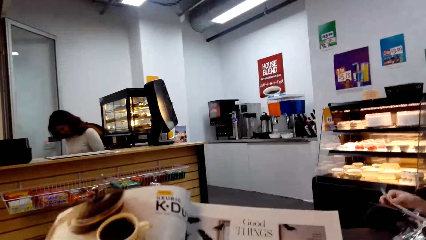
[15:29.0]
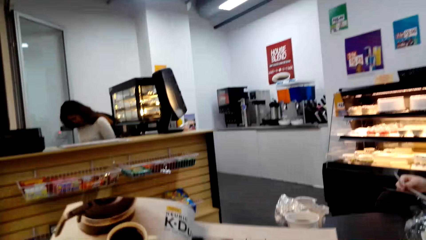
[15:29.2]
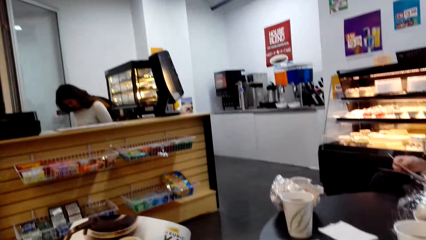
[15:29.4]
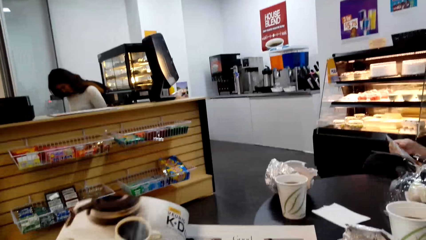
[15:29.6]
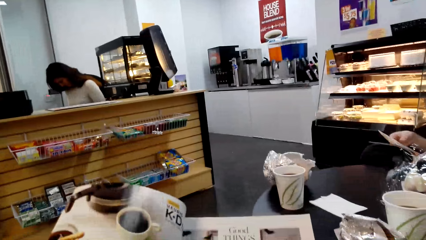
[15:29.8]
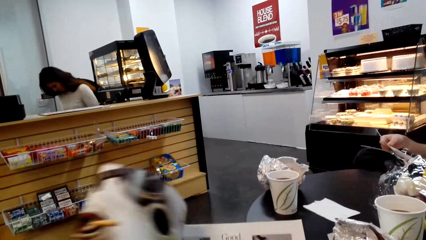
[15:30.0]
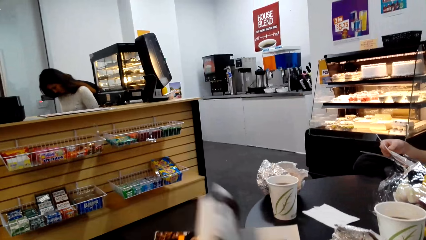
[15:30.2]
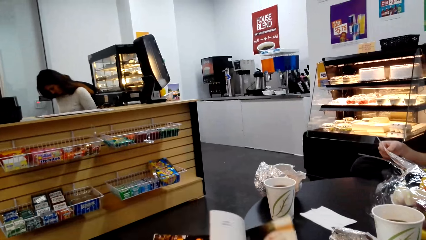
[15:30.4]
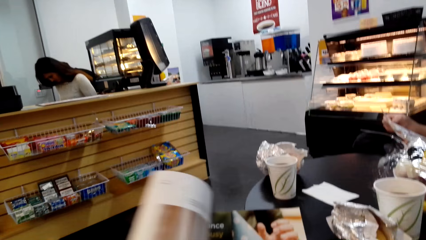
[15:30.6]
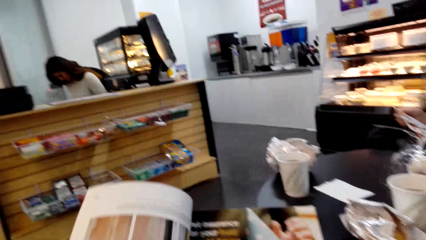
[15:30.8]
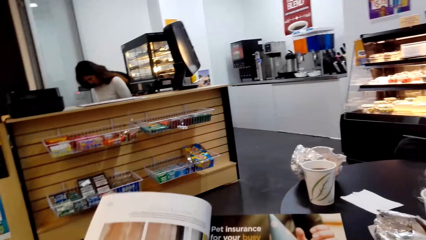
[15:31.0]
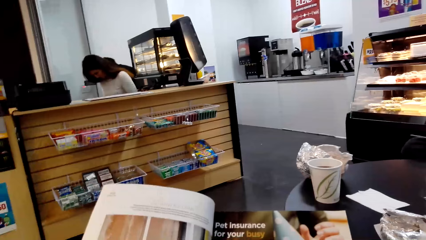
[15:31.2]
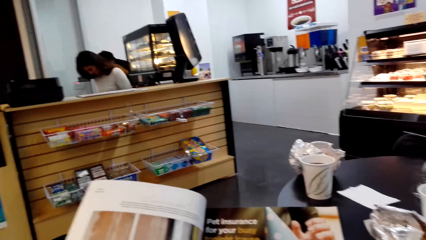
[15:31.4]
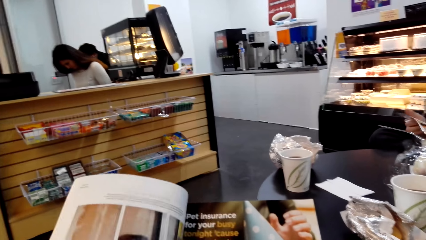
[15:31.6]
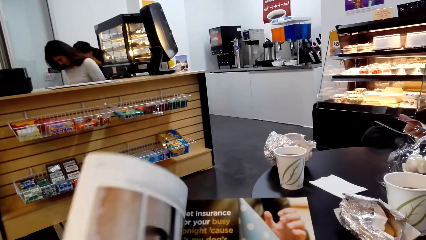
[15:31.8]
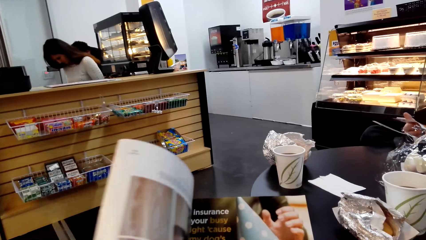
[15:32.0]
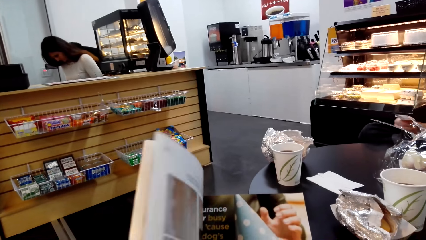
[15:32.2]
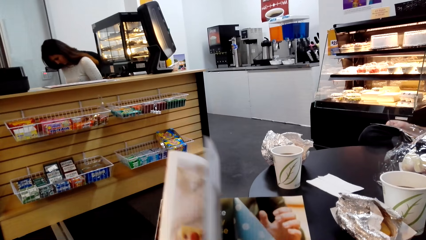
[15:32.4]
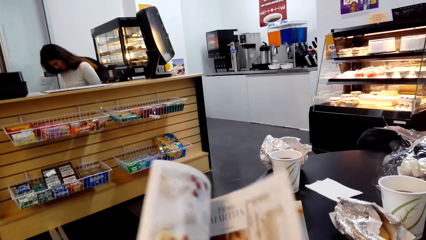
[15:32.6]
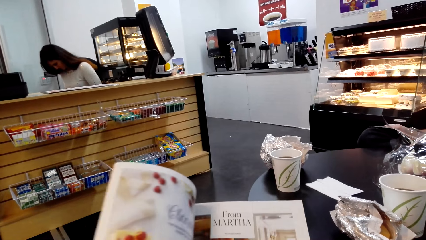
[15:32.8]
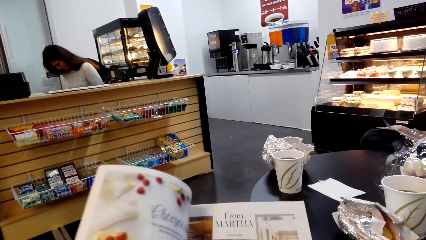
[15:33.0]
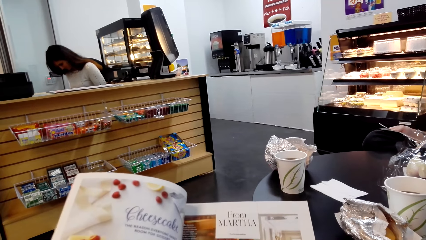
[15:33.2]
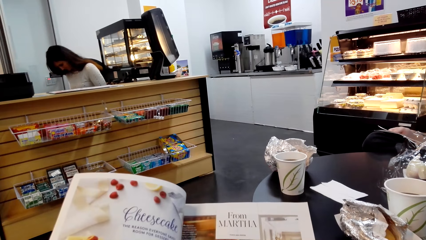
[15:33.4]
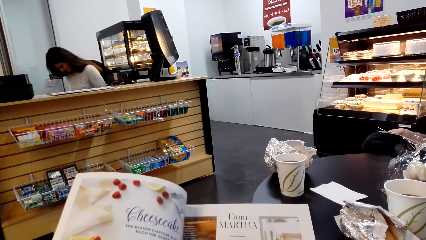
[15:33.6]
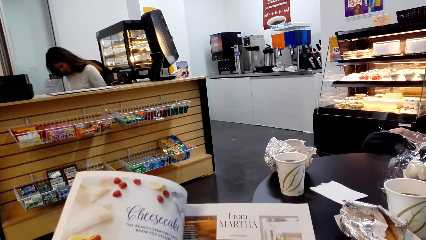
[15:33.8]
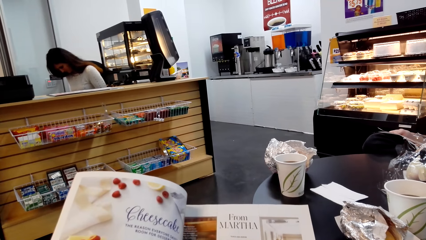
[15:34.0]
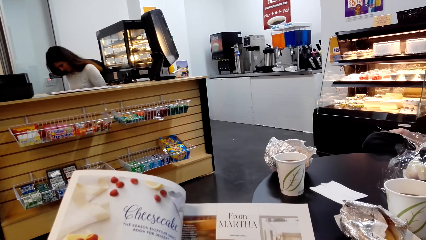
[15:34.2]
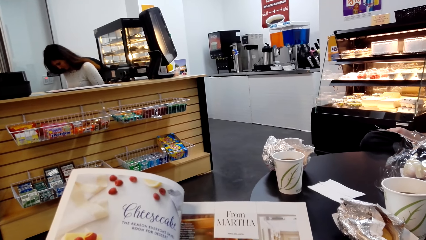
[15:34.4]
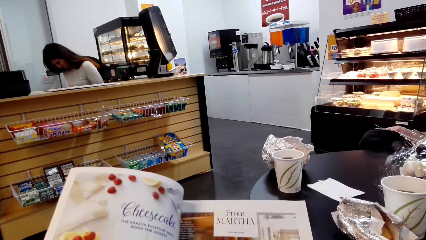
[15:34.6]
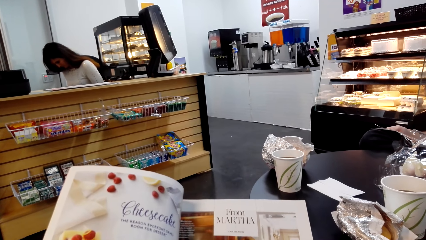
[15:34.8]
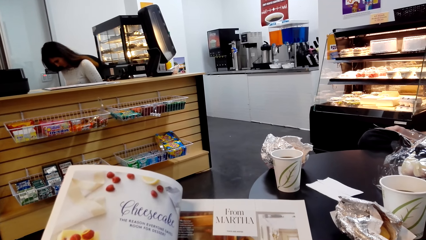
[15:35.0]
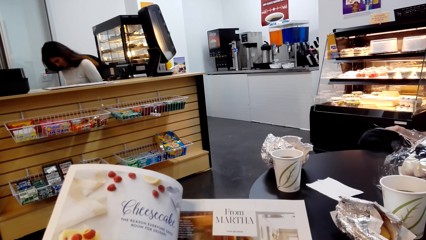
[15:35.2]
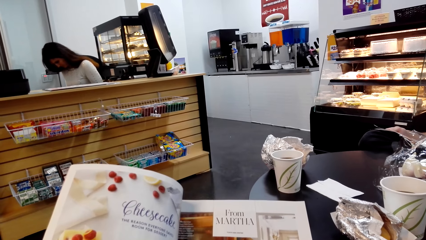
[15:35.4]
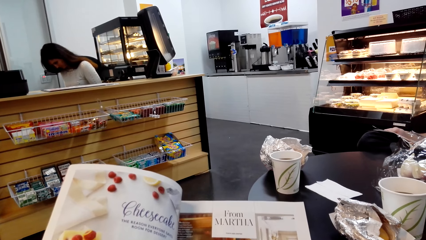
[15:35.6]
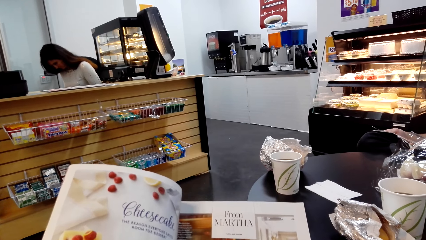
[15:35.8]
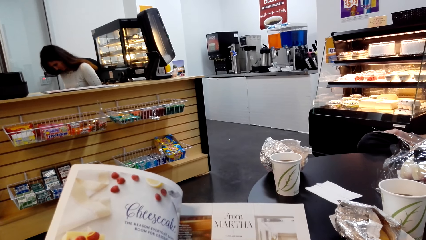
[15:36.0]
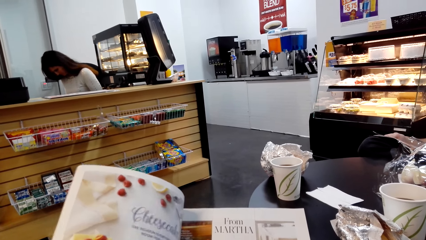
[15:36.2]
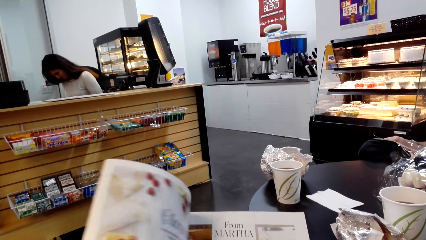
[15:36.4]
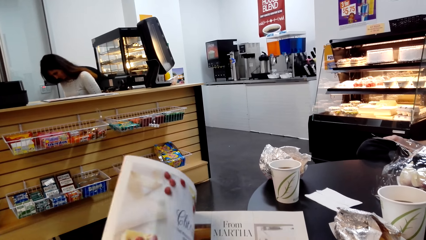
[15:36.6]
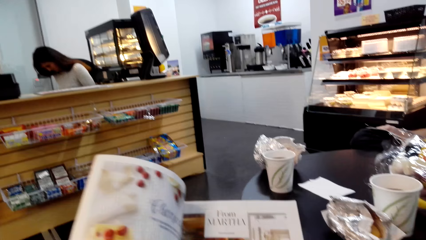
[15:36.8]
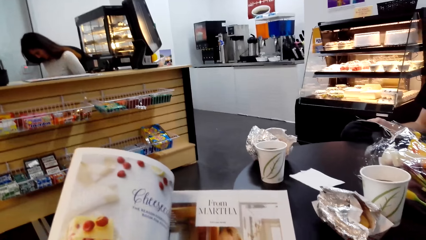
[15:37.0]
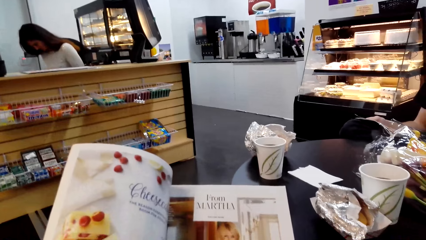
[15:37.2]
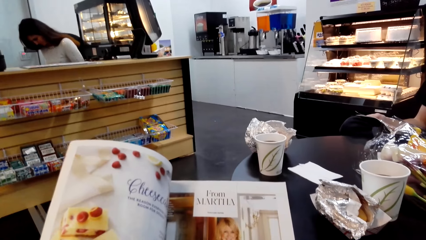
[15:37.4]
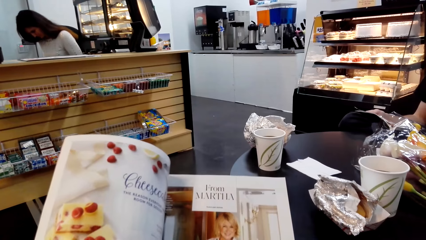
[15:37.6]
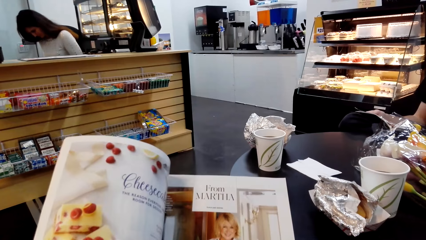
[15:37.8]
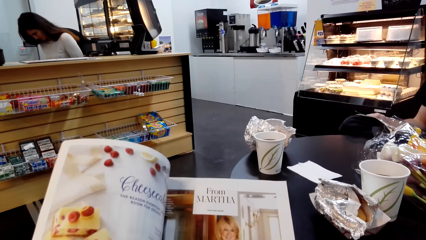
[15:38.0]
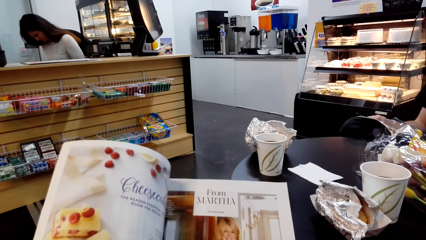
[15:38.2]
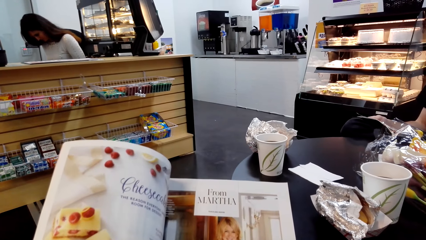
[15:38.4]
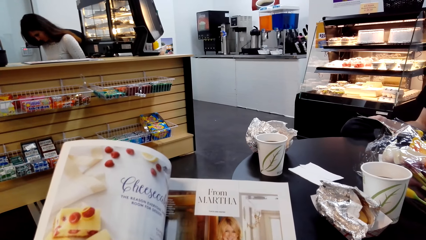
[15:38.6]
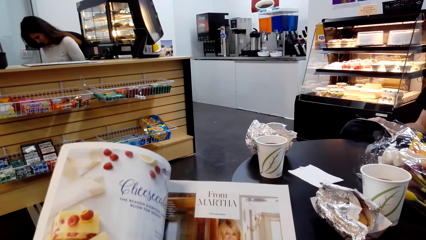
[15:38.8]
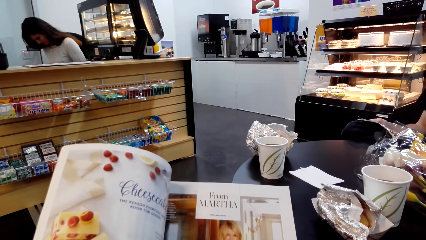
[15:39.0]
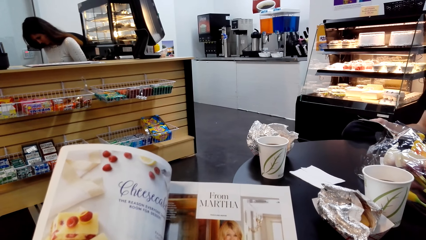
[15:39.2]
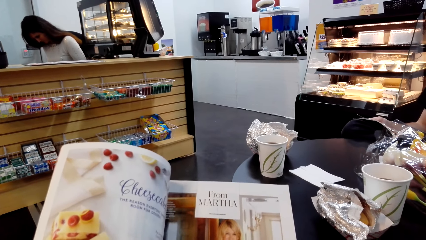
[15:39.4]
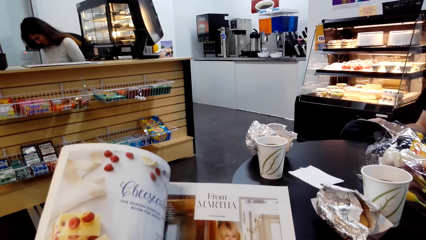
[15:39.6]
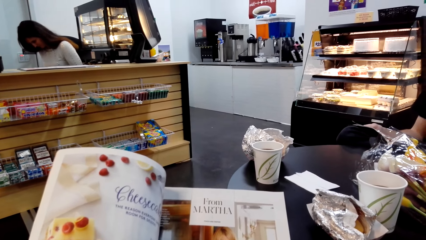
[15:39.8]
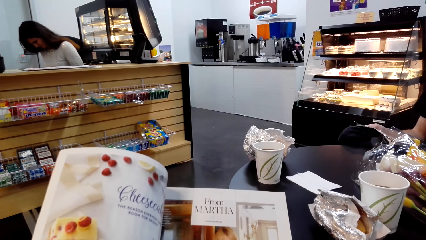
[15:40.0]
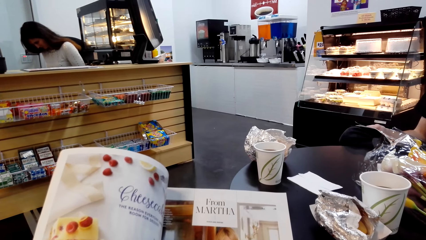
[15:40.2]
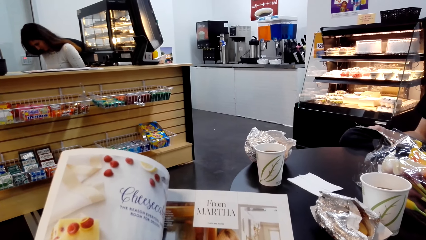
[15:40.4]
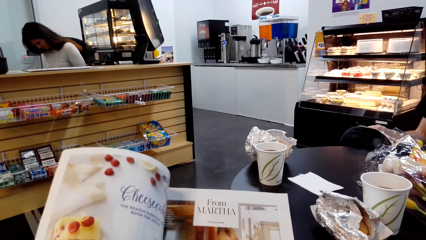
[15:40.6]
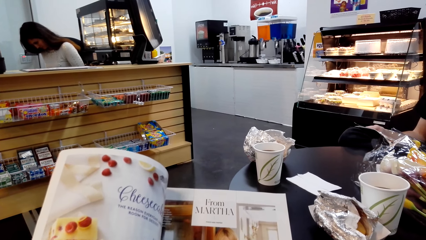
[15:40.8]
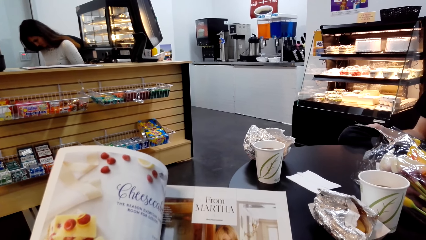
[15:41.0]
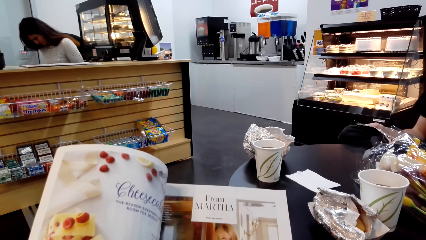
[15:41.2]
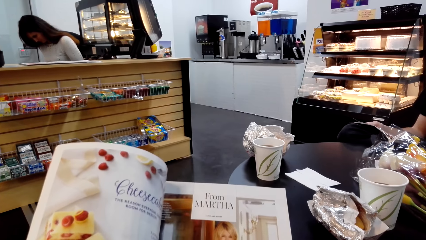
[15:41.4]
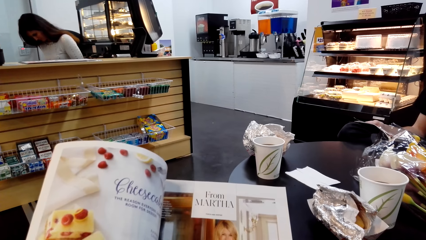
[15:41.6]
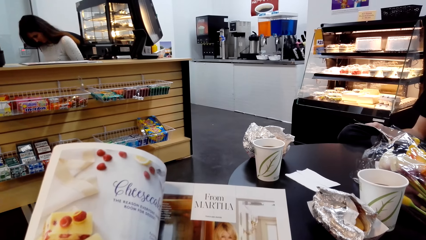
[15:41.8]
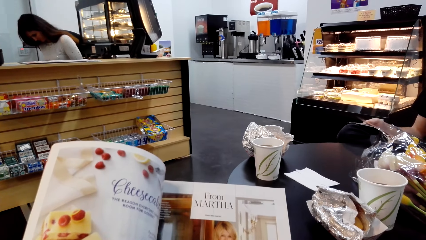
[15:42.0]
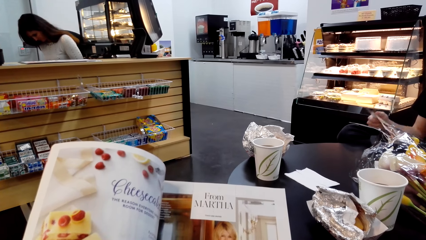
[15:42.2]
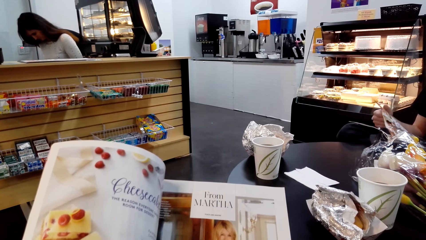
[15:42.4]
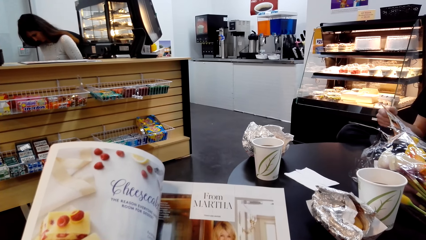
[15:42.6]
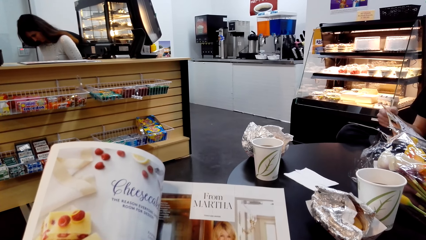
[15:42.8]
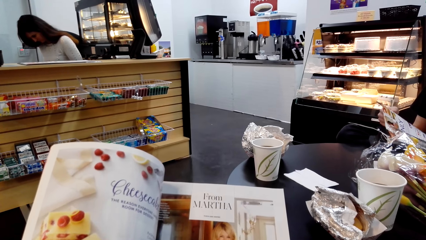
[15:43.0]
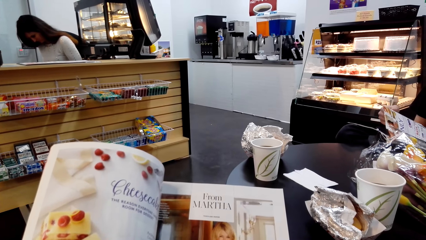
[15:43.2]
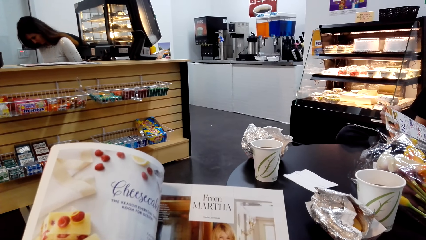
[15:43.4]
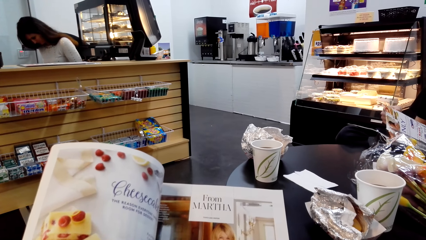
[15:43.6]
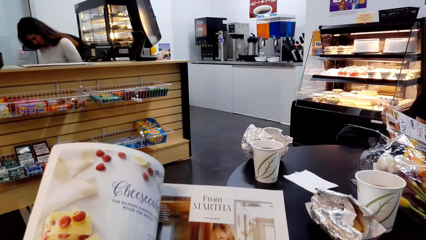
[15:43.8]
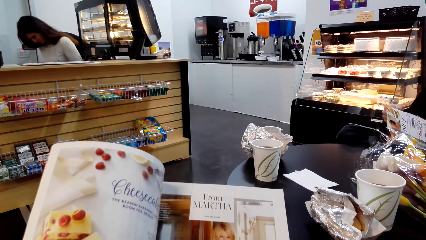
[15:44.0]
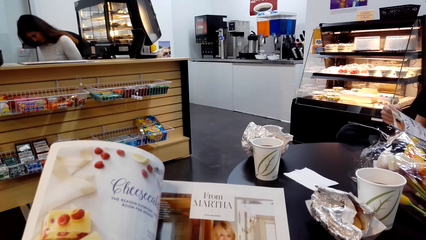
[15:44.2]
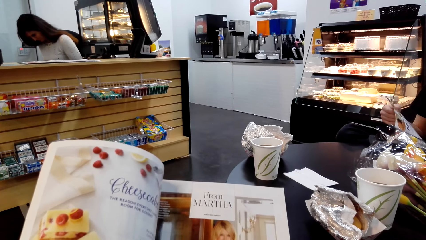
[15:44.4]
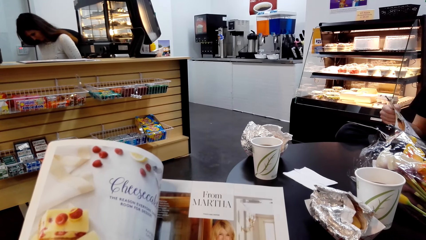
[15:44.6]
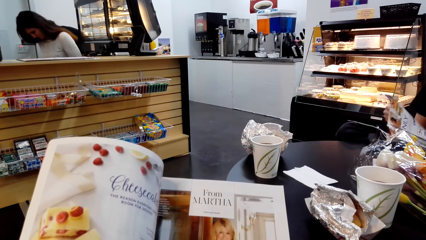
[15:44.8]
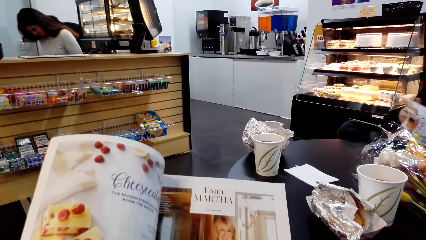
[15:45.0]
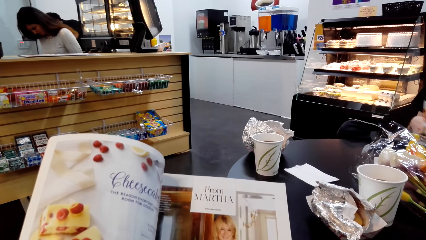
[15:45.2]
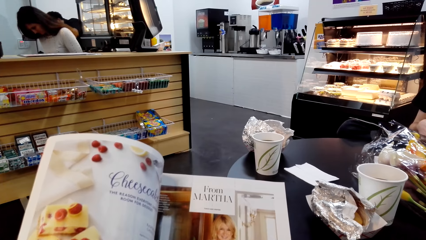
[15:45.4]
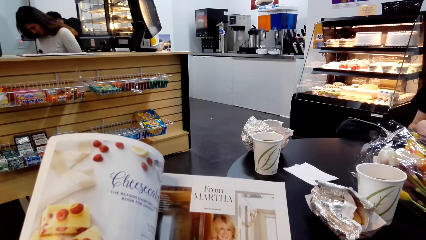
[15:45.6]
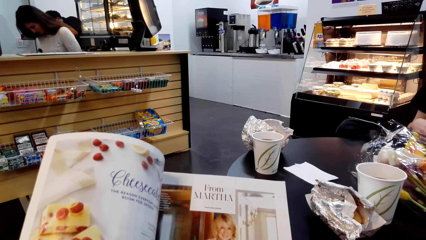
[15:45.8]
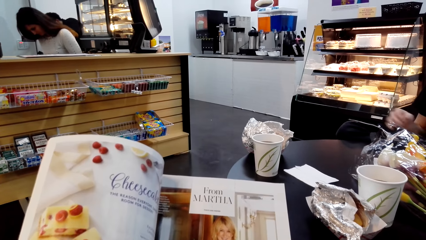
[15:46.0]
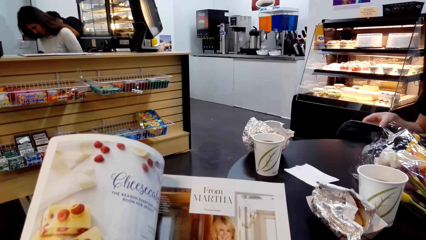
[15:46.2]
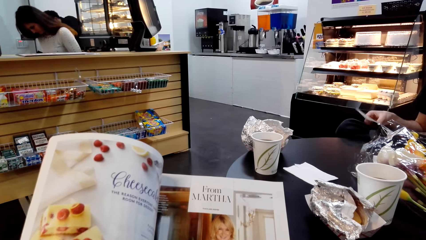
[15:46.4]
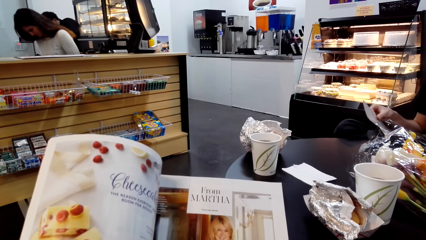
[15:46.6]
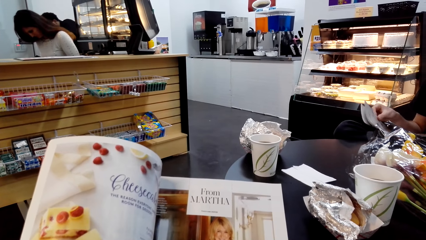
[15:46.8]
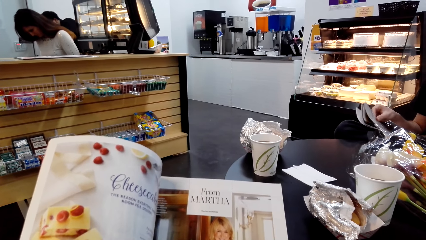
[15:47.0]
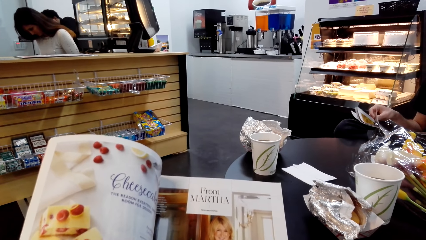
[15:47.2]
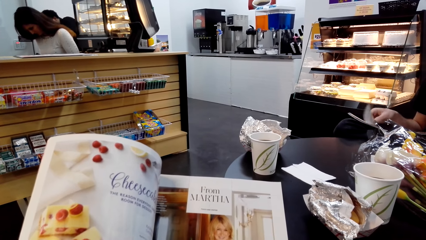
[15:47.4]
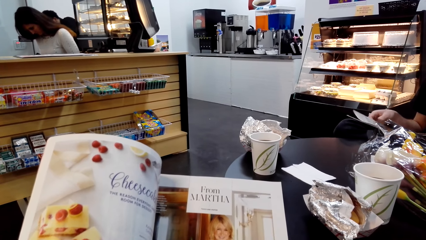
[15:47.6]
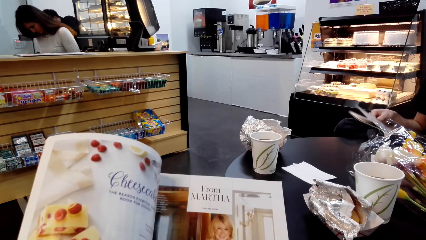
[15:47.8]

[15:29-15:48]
The camera wearer looks at the book, opens the page of the book, looks at the book, opens the page of the book, looks at the book, moves the book, and looks at the book. A man looks at the book and opens the page. The camera wearer looks at the book.
